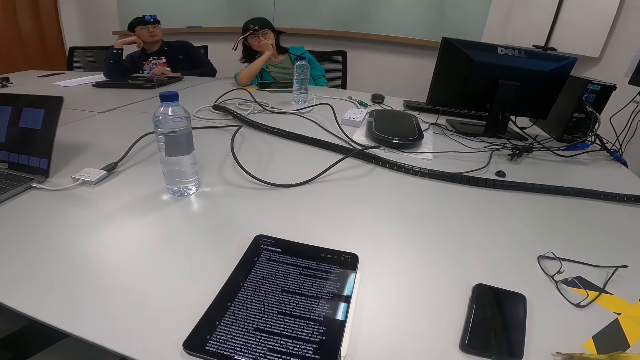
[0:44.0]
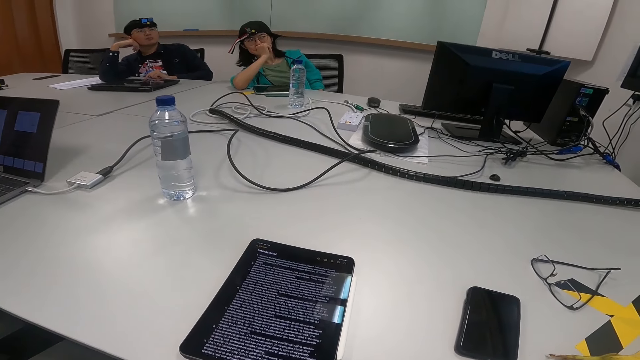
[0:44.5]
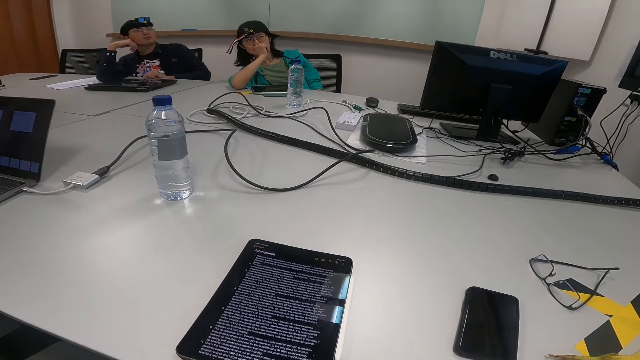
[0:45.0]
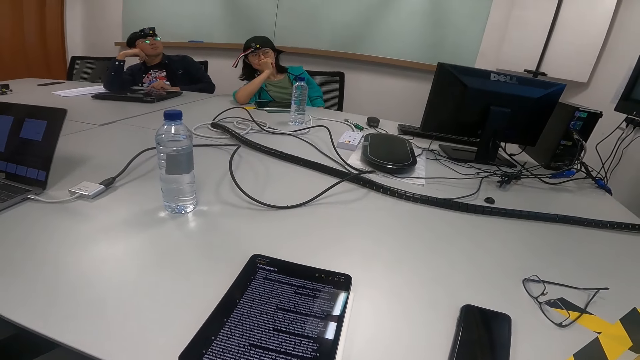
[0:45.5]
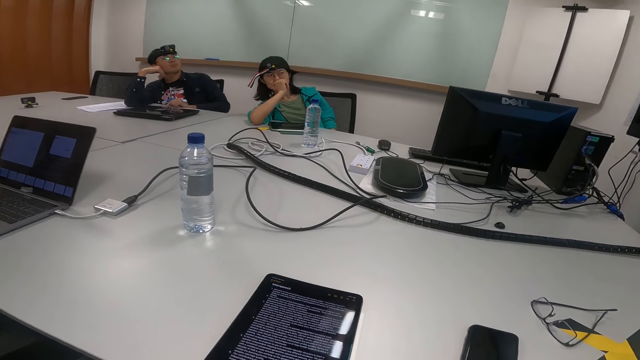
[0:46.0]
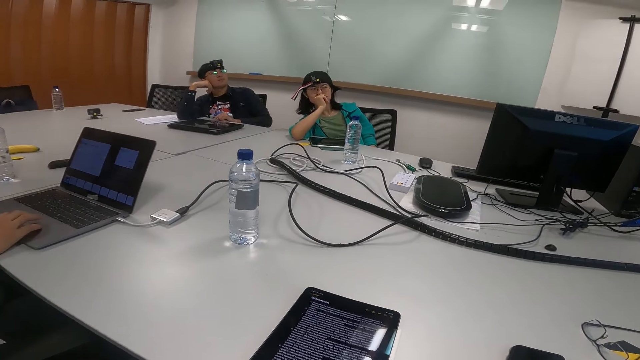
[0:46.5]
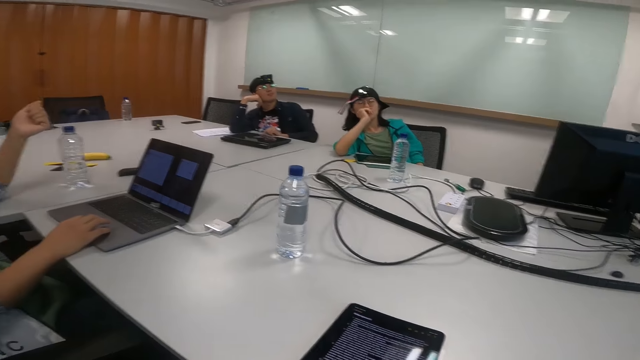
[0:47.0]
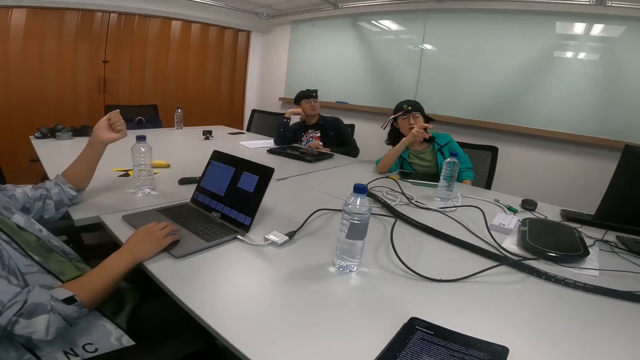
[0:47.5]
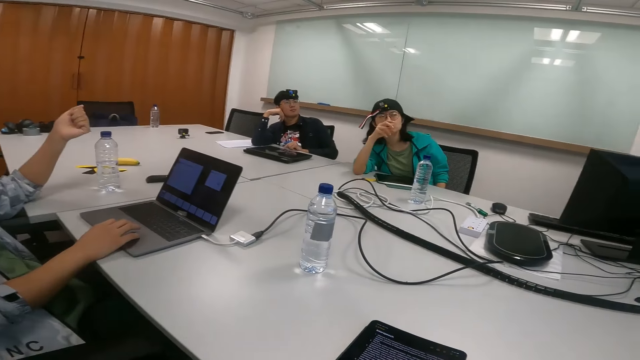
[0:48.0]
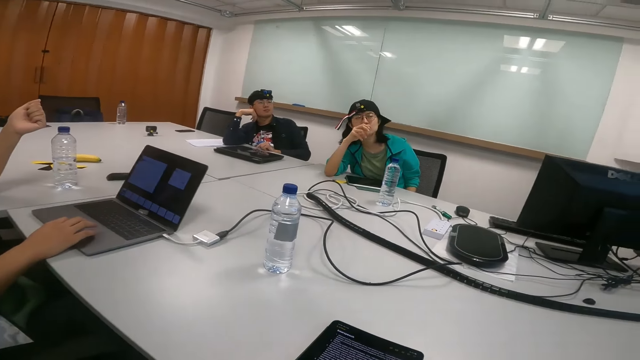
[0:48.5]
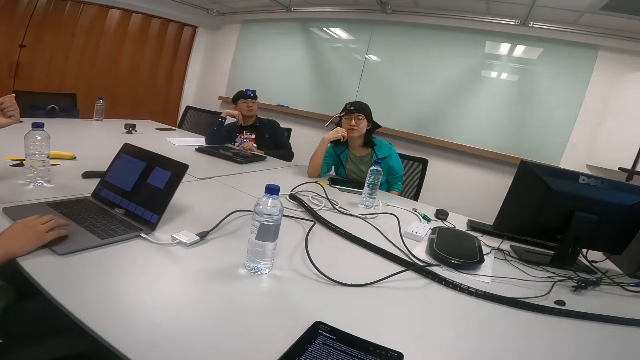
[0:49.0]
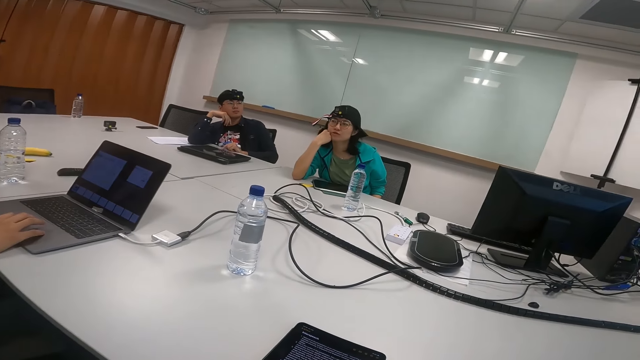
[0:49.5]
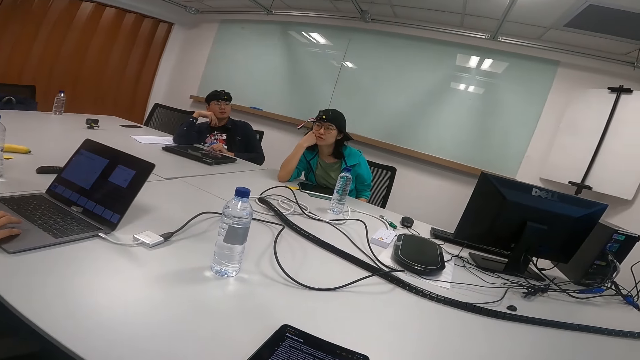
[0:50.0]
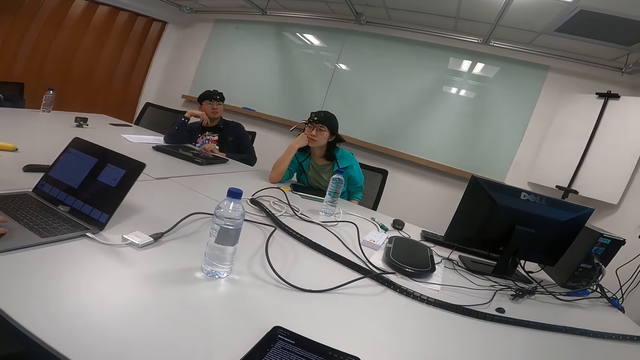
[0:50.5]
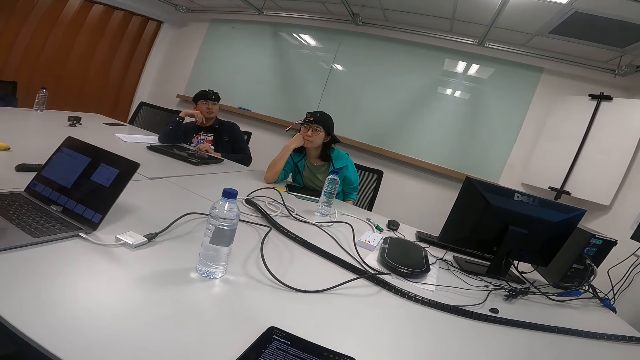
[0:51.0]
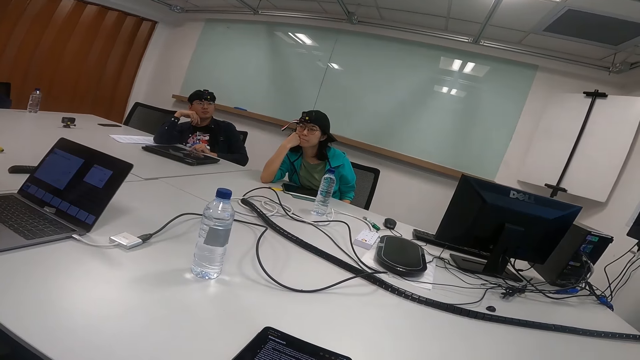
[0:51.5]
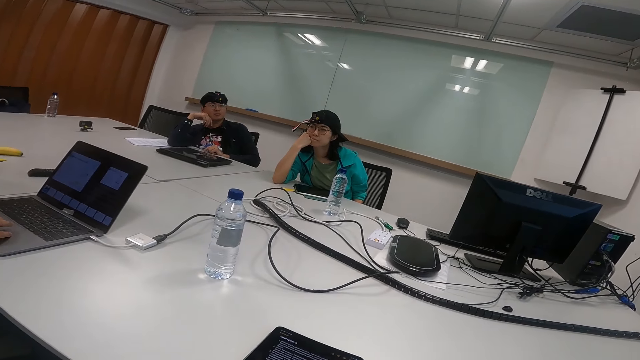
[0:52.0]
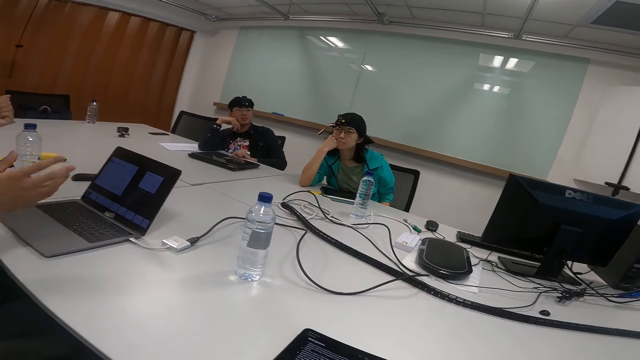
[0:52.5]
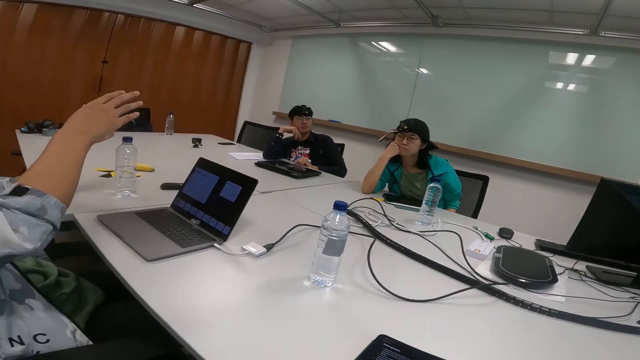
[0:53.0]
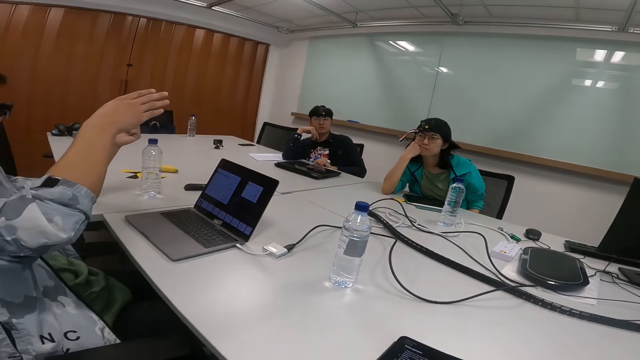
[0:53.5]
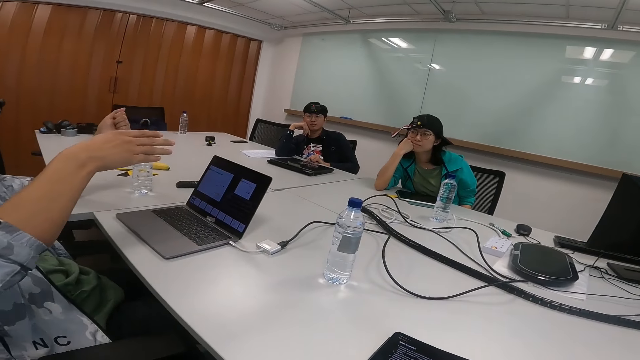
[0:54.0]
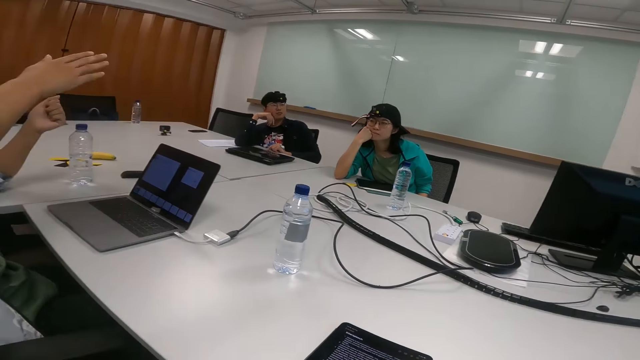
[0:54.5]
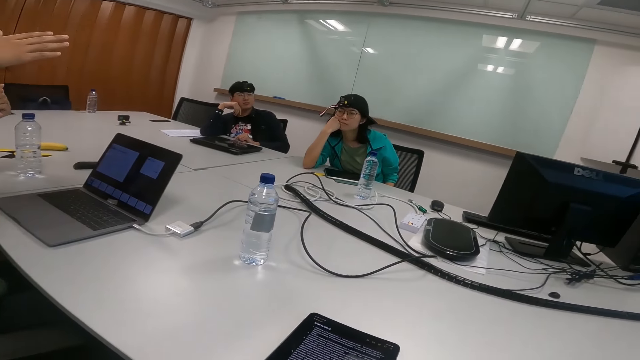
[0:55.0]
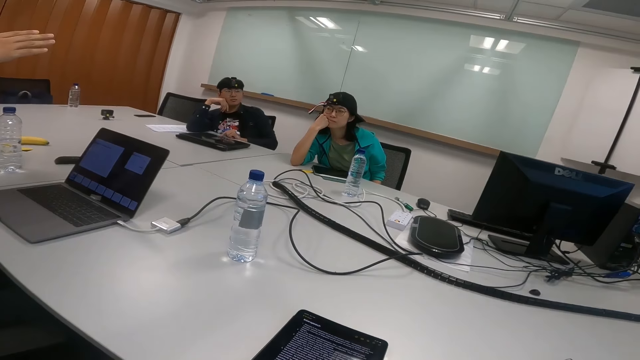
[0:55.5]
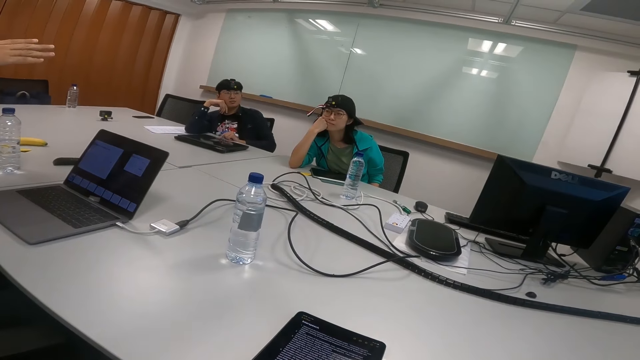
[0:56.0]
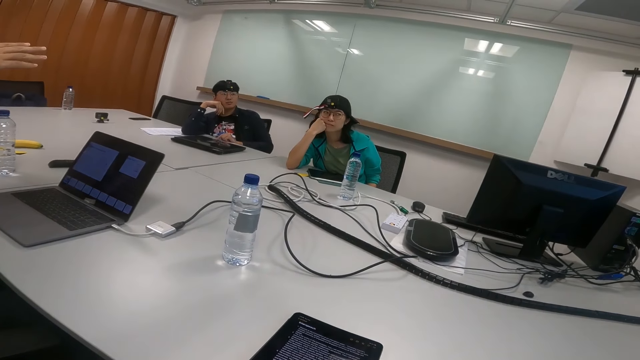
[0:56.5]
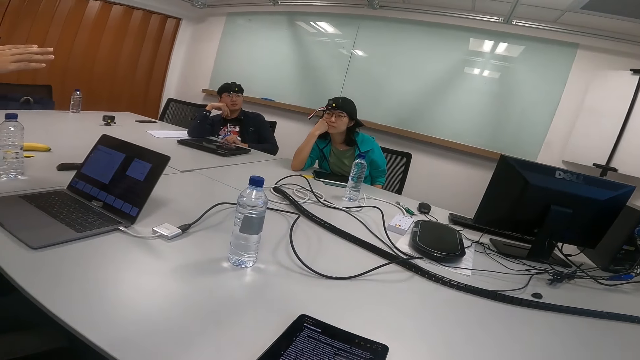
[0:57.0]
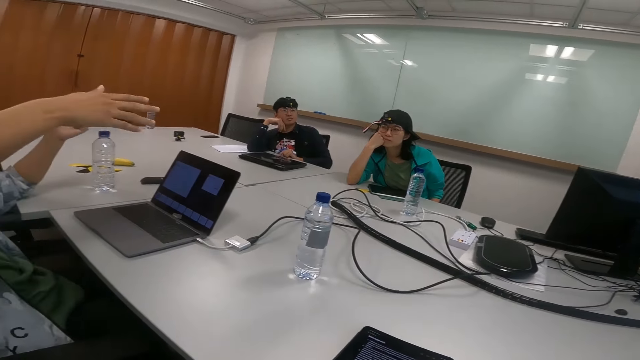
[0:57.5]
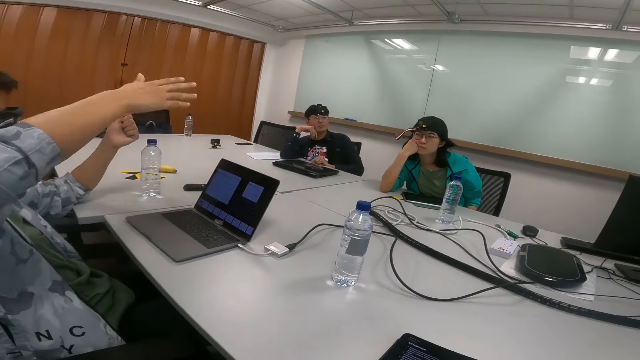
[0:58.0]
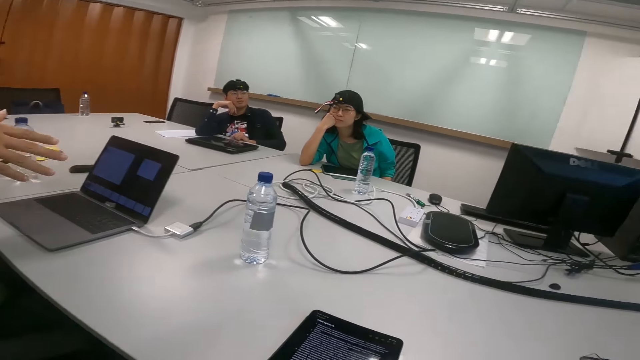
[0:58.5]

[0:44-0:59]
A woman talks to a man. The man puts the hand on the laptop. The woman looks at the man. The man talks to the woman. The man shows with his hand. The man moves the hand. Another man looks at the first man. The other man looks at the screen. The woman looks at the screen. The camera wearer looks at the bottle.

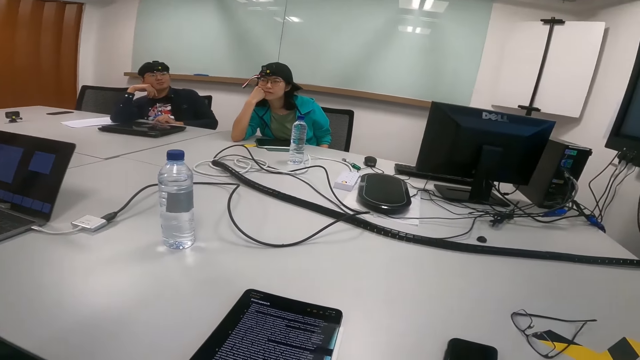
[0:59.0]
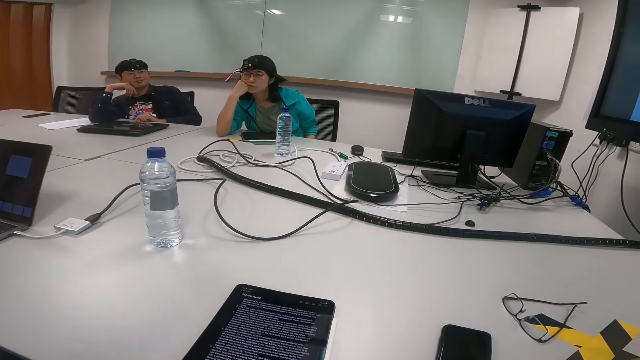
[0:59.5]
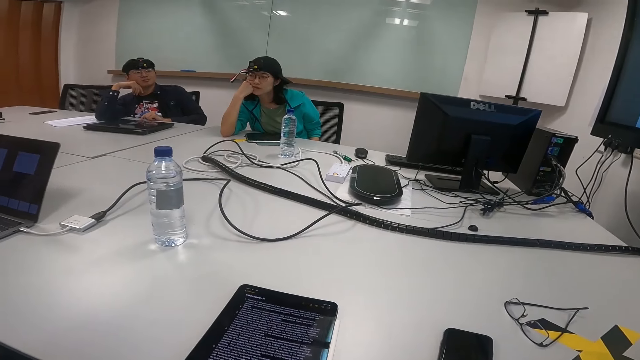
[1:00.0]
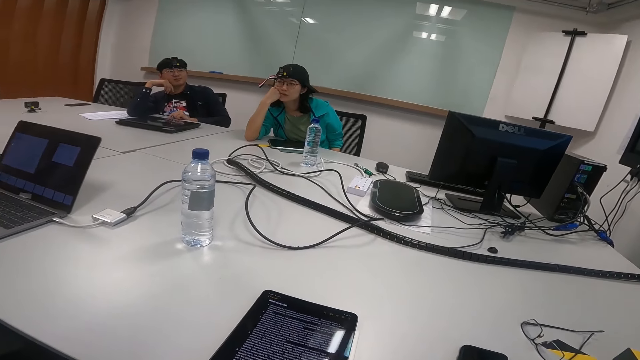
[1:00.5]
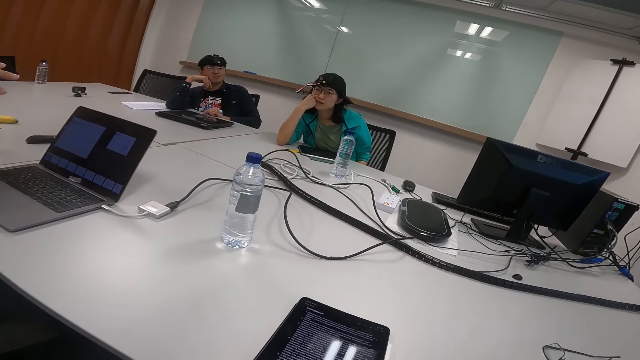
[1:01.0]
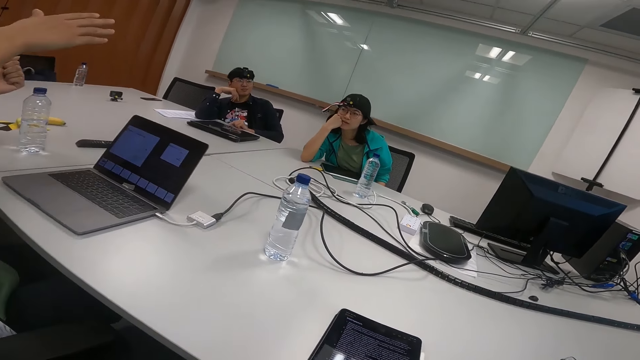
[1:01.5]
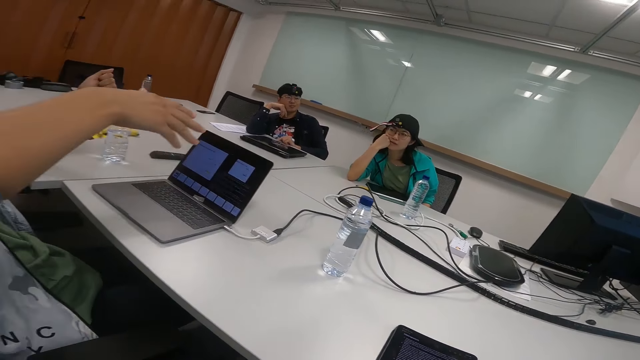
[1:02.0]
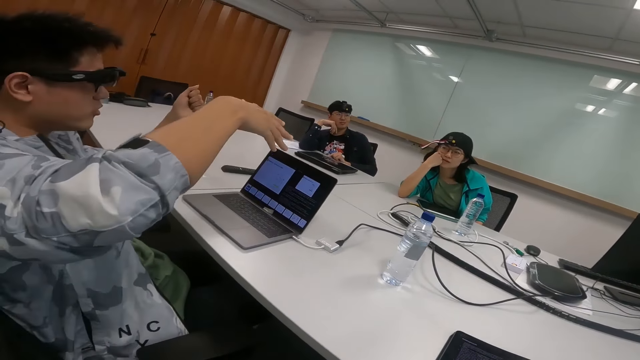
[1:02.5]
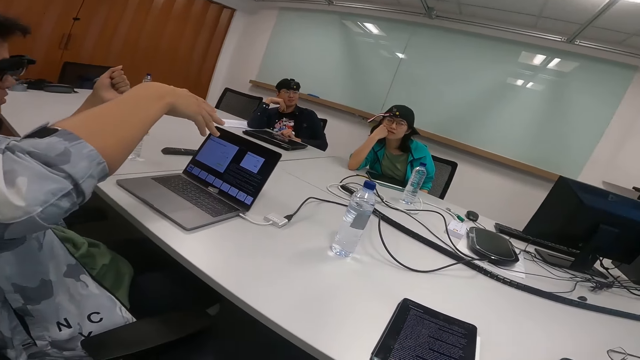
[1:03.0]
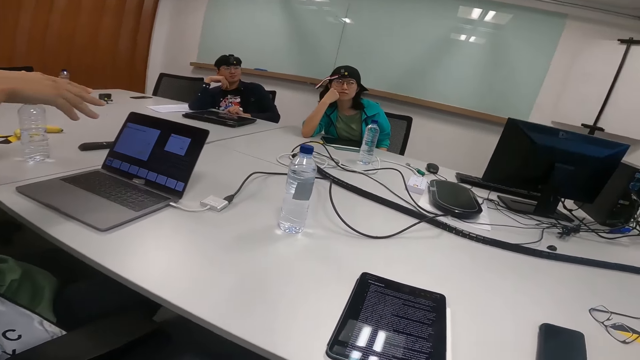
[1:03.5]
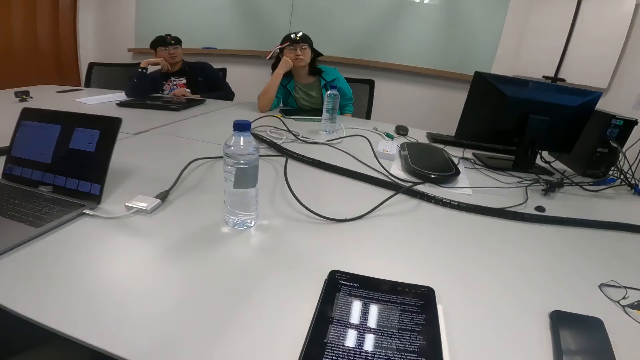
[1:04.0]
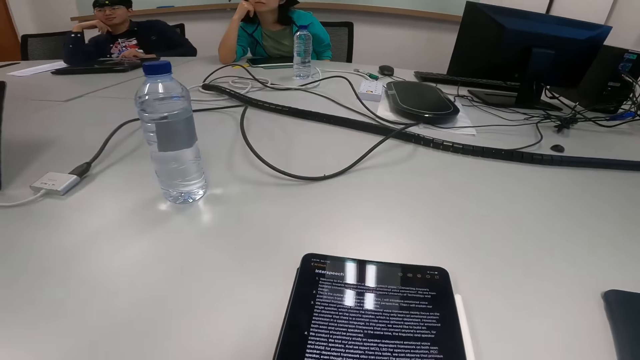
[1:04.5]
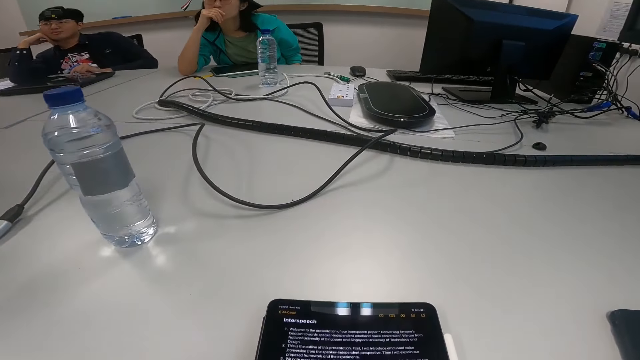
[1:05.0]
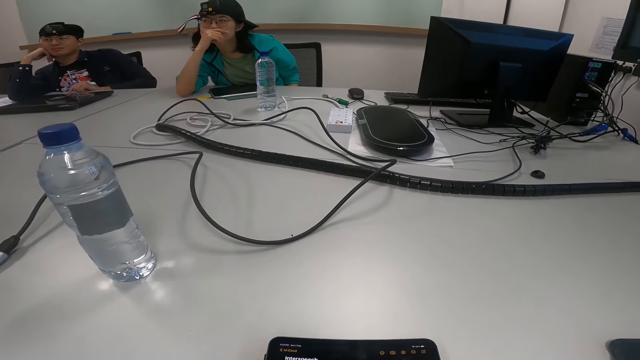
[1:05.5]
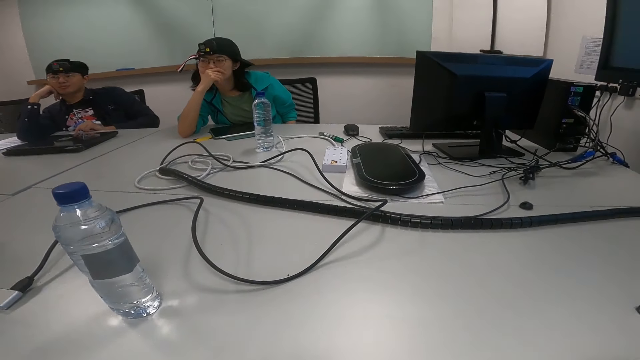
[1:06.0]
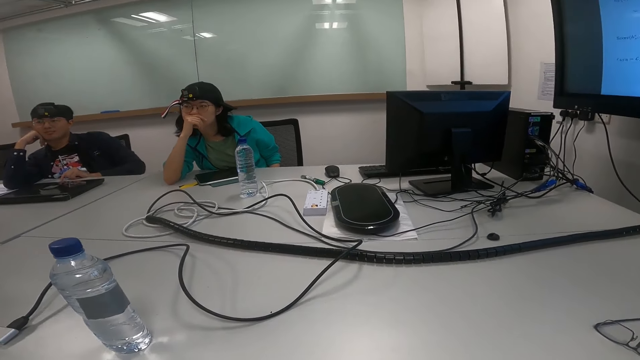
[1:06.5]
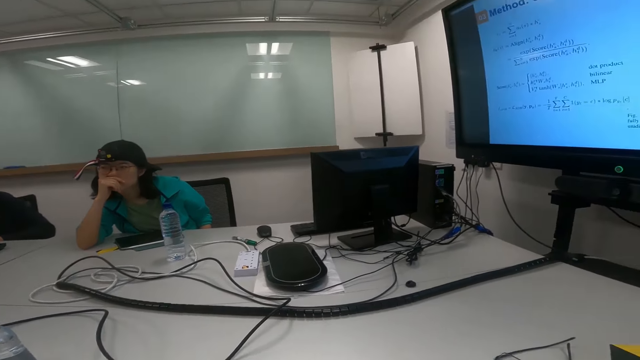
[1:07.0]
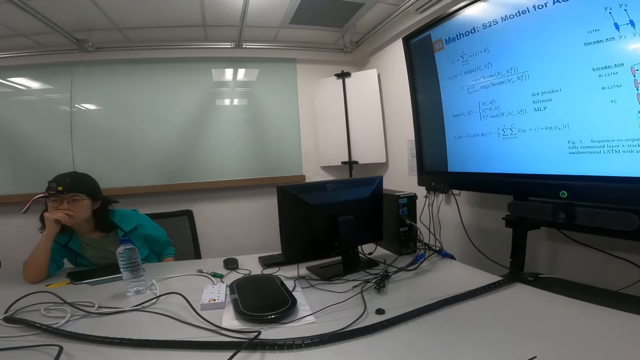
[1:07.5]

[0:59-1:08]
The lady talks to a man. The man shows with his hand and talks. The camera wearer reads on the tablet.
